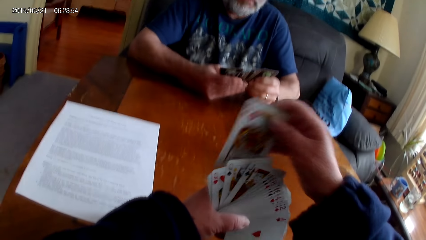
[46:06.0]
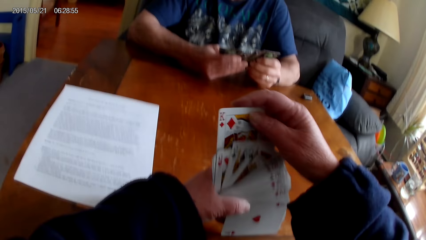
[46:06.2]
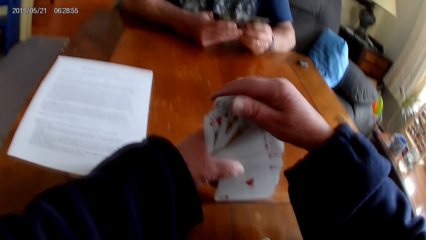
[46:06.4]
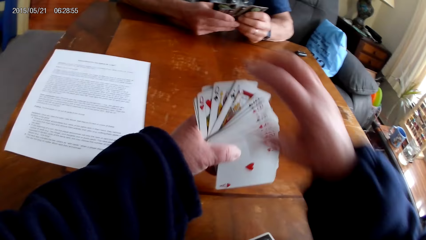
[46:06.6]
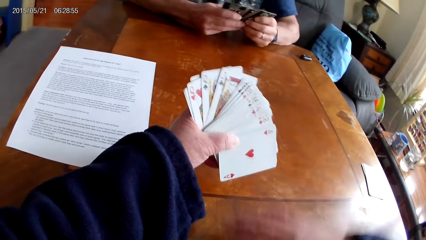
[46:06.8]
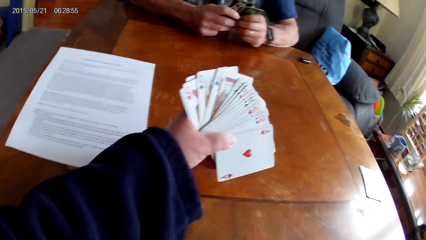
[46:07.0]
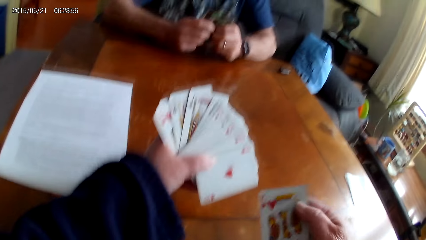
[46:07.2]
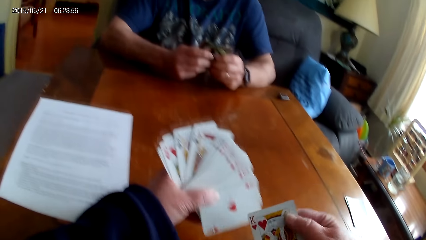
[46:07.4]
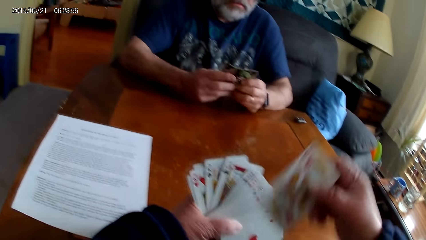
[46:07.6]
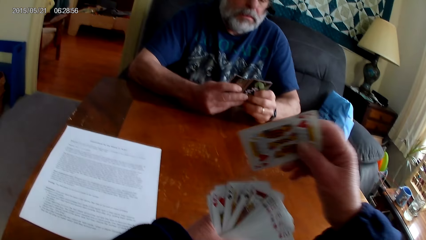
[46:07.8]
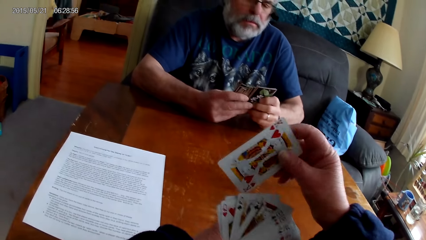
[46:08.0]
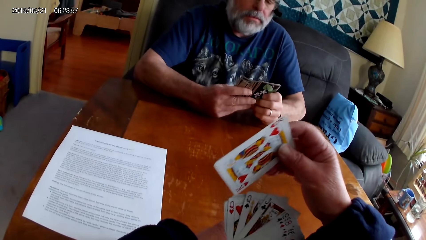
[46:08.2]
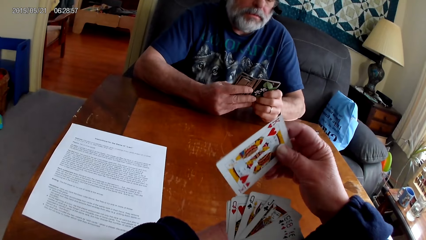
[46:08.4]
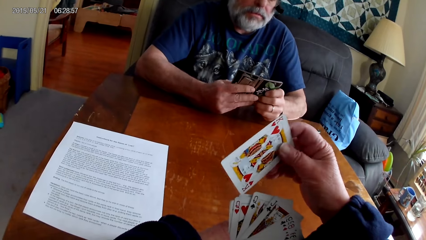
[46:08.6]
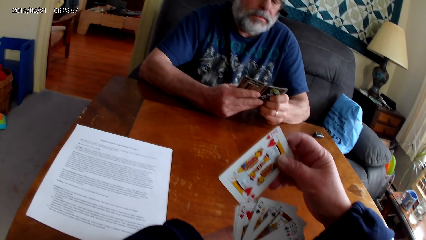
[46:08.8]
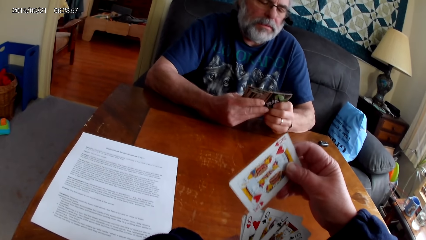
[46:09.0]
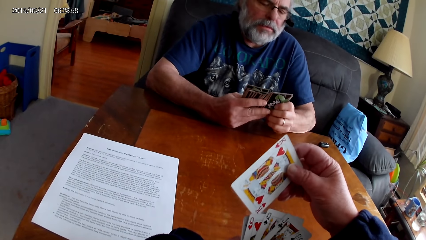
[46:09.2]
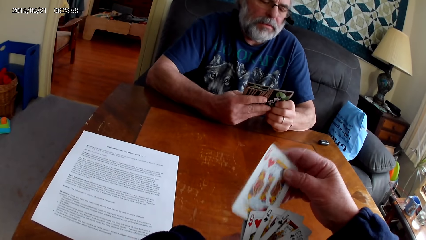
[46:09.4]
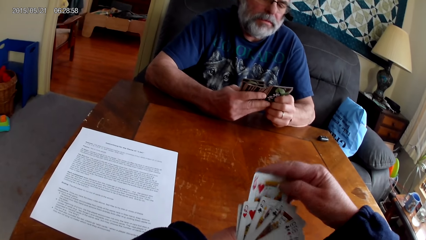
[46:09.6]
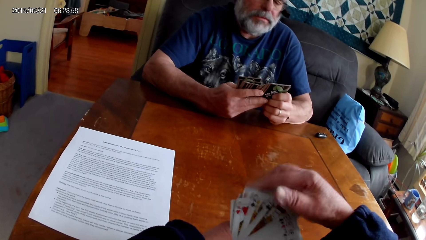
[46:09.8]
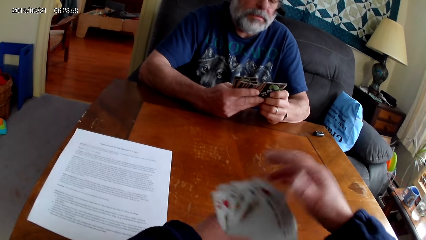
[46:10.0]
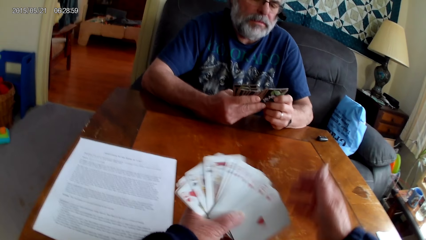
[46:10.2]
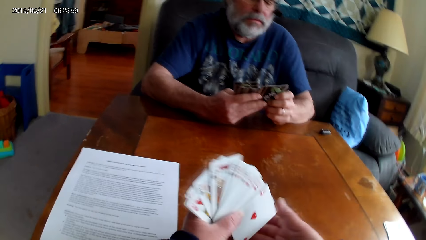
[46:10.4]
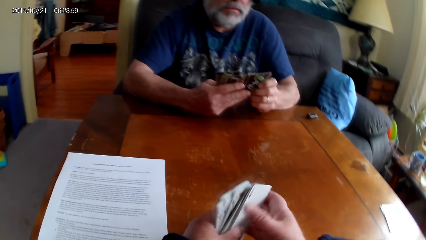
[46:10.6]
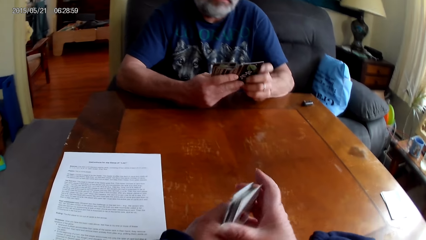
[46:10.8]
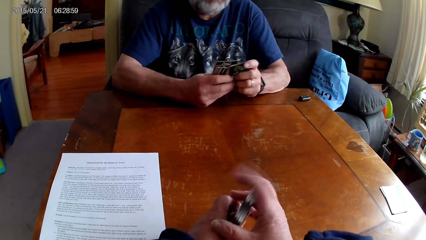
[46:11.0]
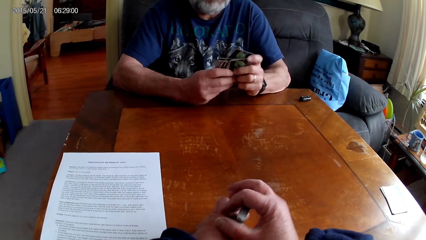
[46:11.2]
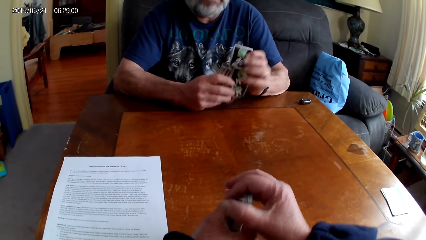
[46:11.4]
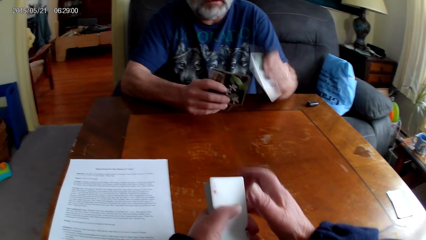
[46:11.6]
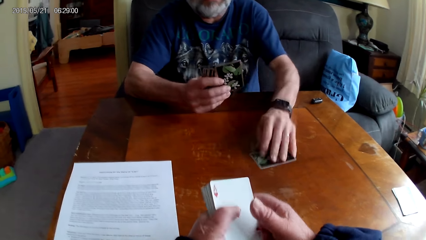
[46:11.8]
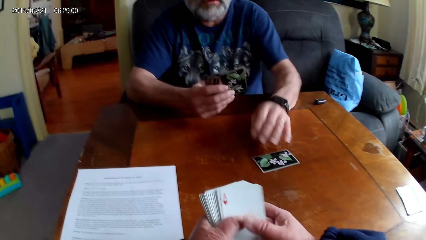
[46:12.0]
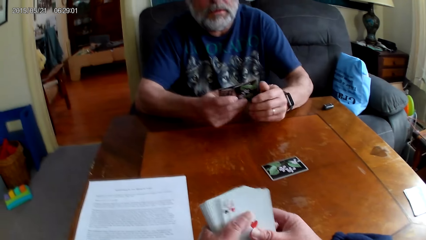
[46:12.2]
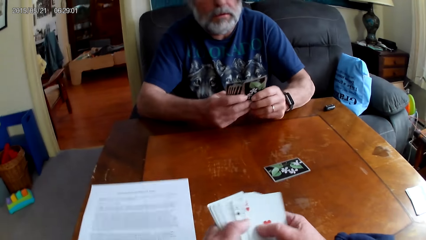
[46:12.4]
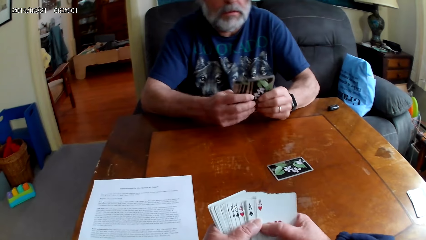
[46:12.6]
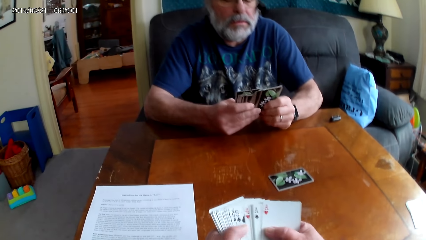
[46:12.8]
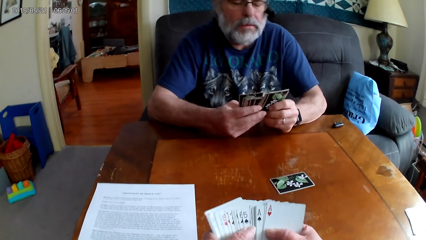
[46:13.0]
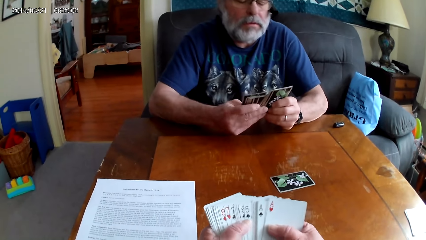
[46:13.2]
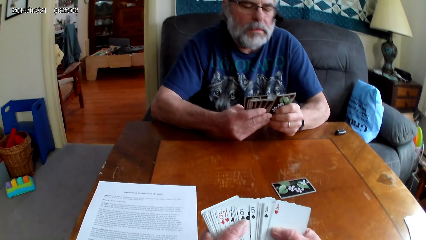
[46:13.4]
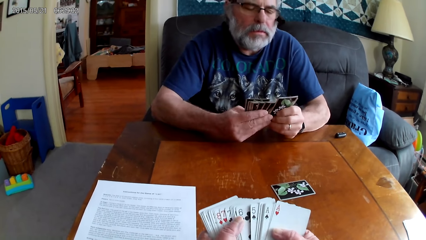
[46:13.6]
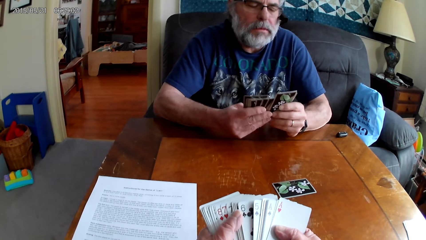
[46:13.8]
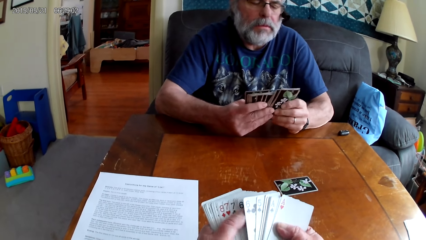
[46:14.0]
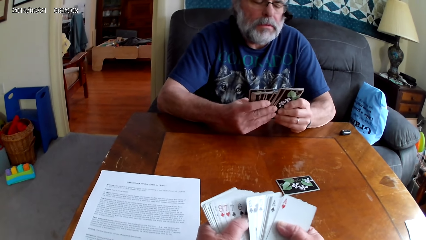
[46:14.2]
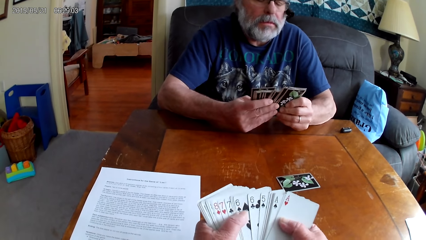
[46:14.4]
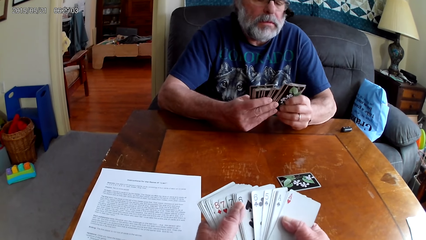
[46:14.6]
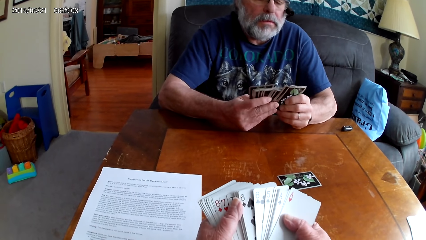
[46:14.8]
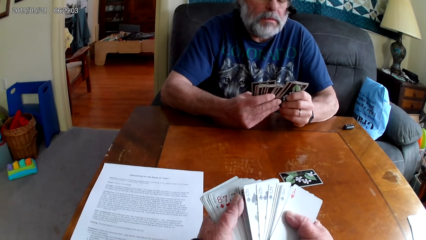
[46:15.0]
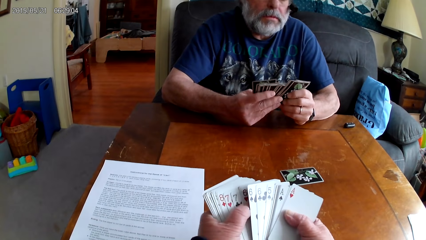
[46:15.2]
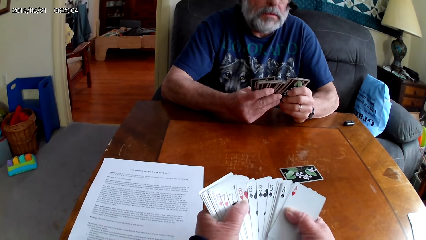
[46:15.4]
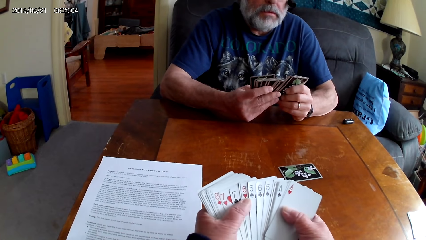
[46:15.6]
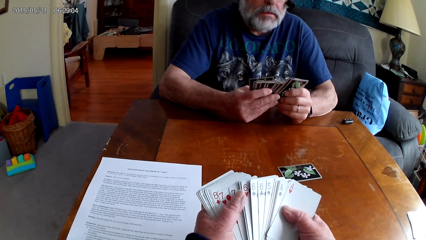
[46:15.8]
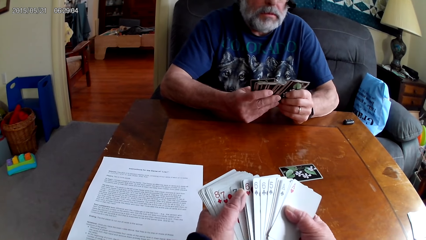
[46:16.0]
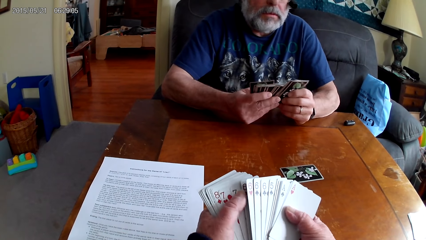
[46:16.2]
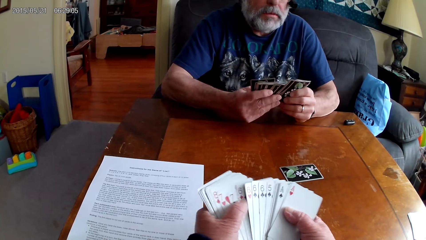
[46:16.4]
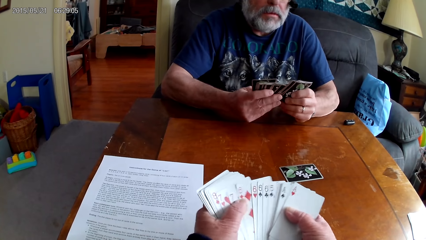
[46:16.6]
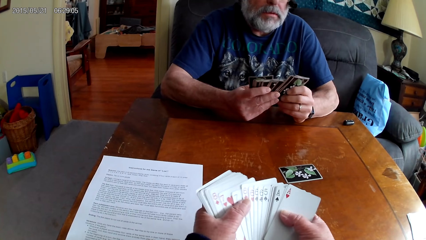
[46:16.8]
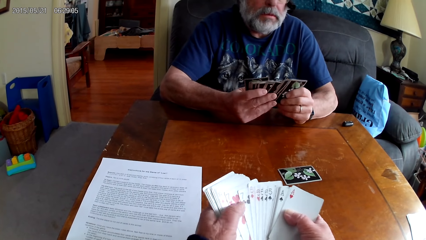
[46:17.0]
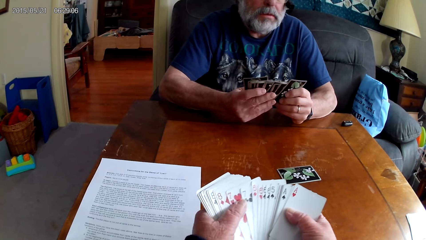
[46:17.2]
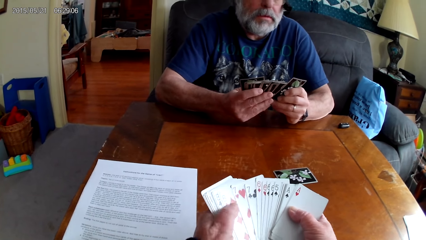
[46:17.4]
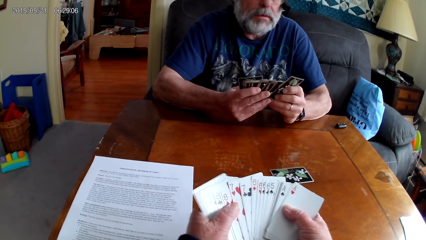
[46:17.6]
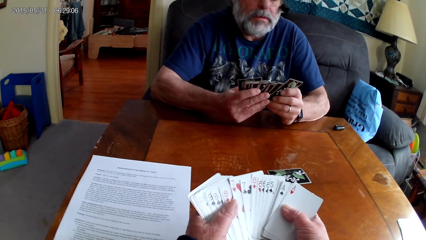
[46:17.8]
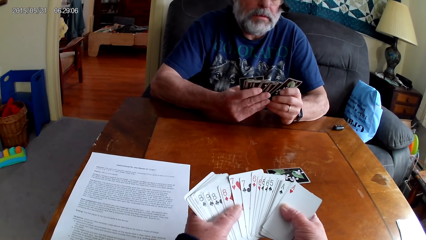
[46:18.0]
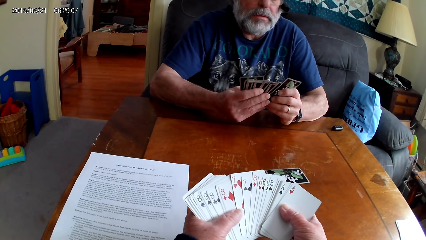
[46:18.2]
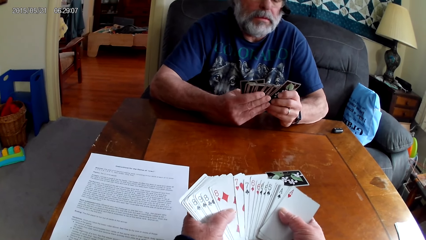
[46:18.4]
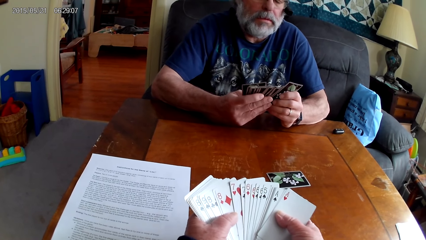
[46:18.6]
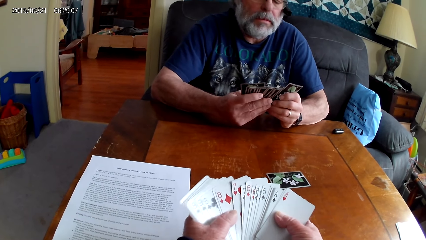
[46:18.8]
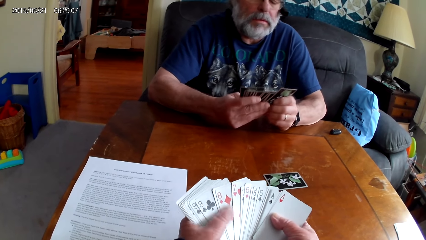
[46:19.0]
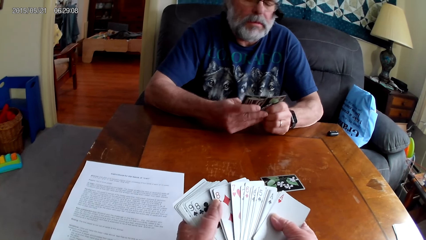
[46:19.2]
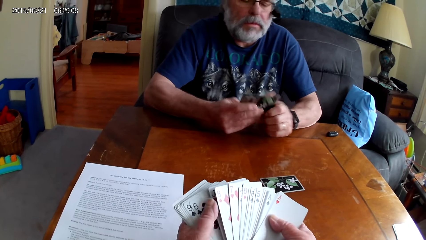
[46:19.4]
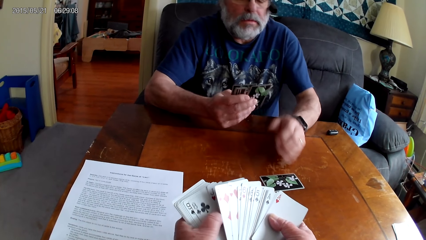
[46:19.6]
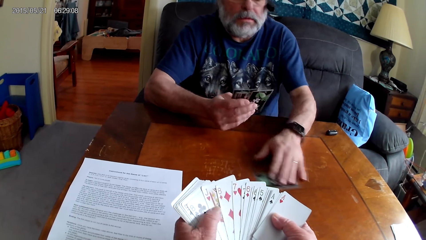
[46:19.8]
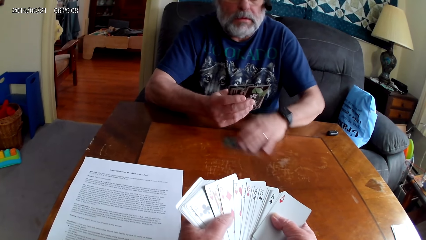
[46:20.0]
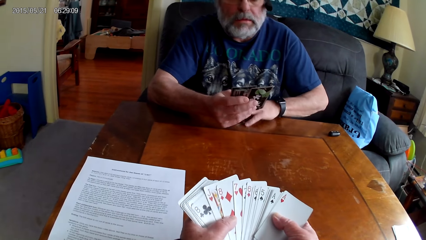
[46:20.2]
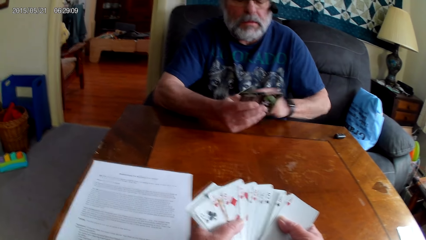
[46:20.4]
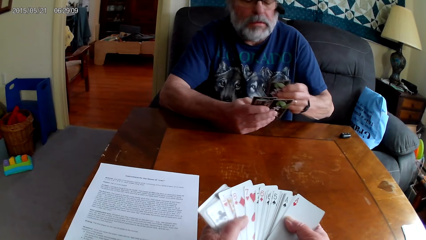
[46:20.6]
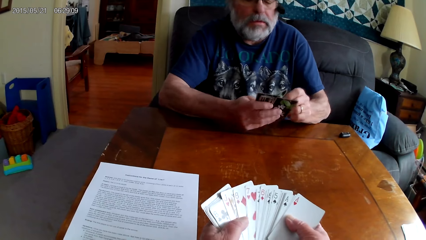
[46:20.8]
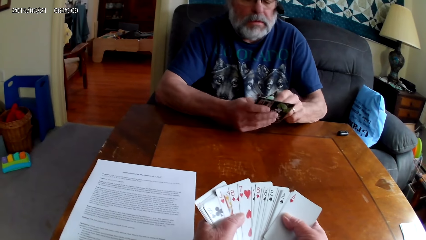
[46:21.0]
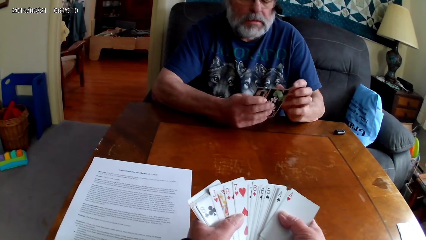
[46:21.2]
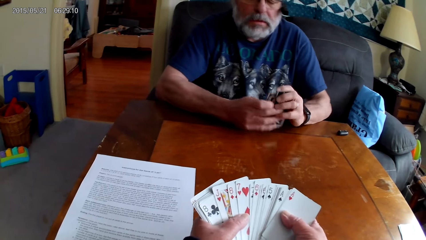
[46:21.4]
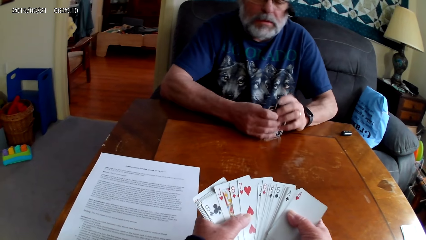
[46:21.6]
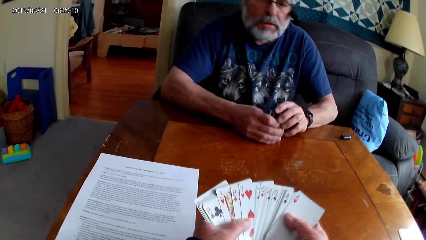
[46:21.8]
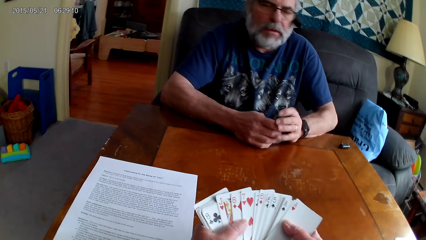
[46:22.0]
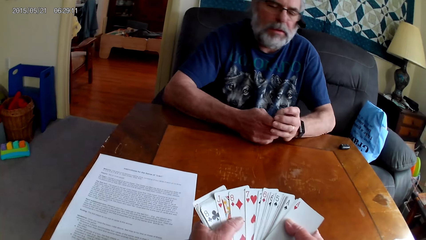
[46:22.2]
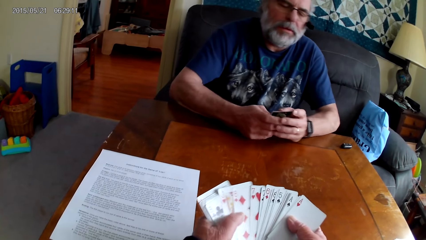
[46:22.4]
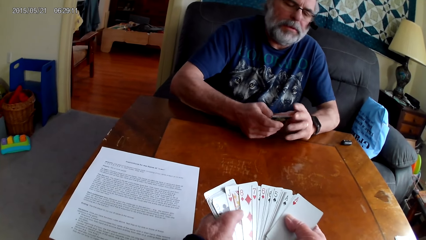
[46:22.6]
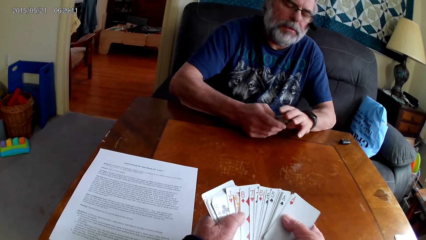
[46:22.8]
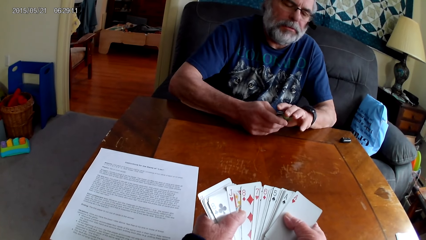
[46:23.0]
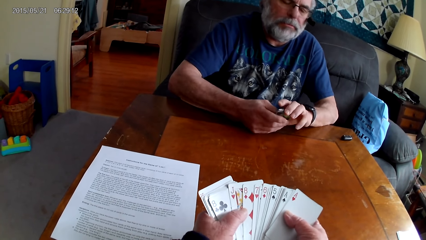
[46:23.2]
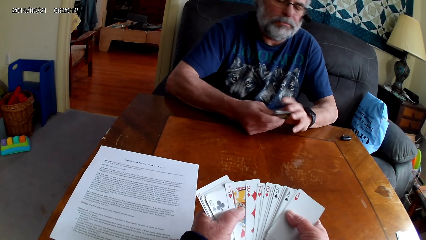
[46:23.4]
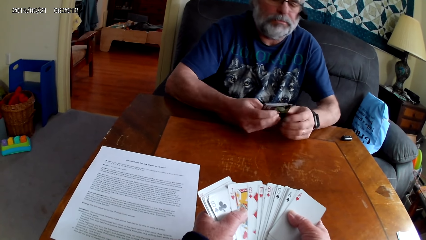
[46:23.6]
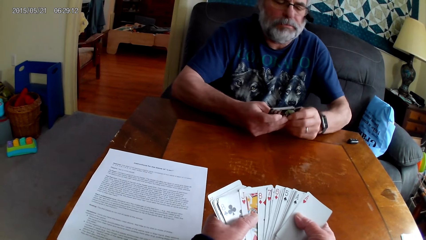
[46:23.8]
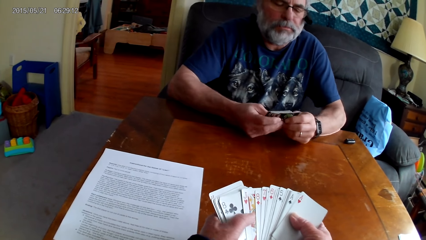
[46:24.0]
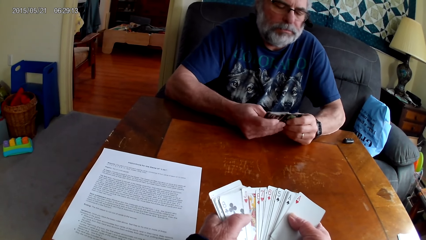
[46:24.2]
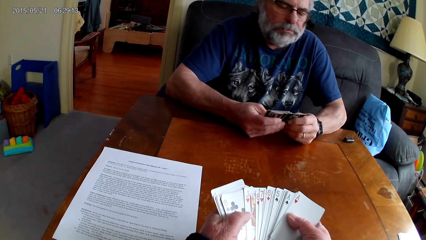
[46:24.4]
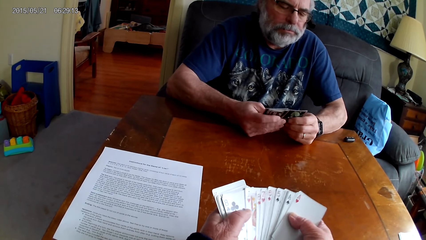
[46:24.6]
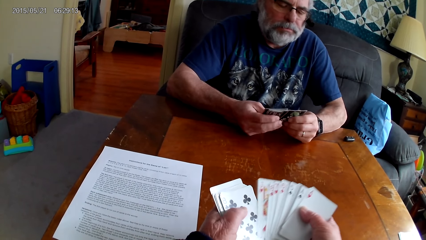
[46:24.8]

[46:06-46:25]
The camera wearer holds the playing cards with his hands. A man holds the playing cards with her hands and puts the playing card on the table. The camera wearer spreads out the cards. The man spreads out the card and holds the playing cards with her hands. The camera wearer holds the playing cards with his hands. The man picks up the playing cards on the table and spreads out the card. The camera wearer spreads out the cards. The man holds the playing cards with her hands. The camera wearer holds the playing cards with his hands.
